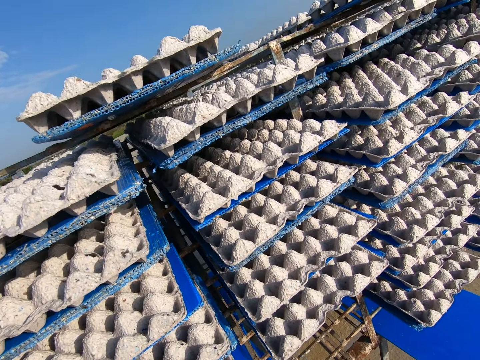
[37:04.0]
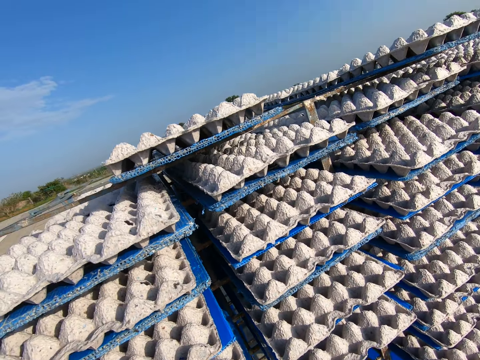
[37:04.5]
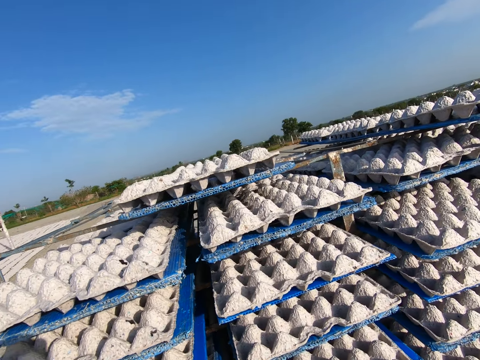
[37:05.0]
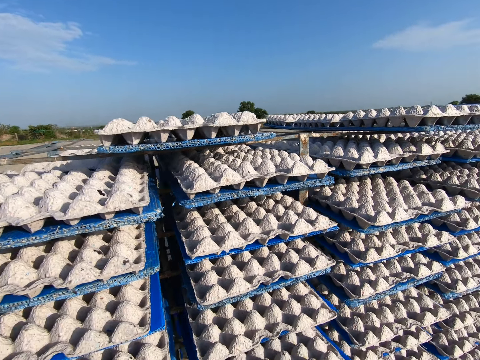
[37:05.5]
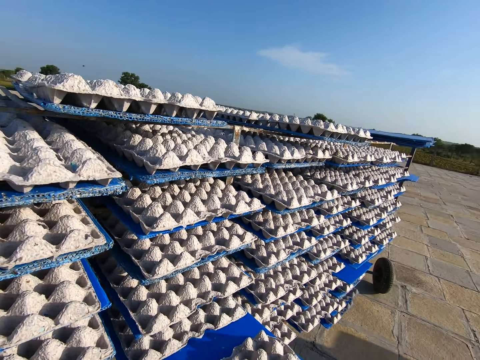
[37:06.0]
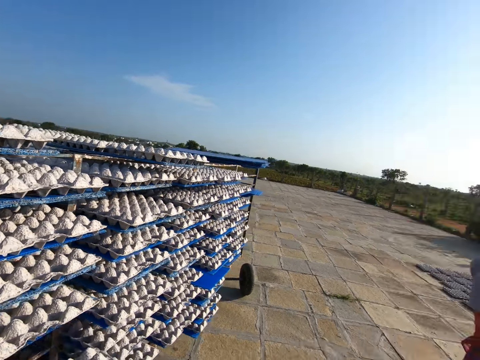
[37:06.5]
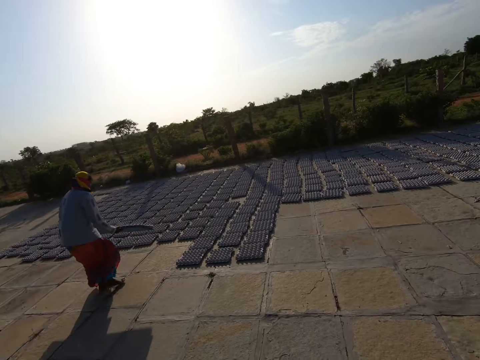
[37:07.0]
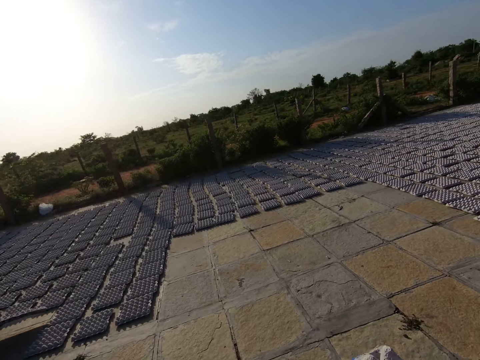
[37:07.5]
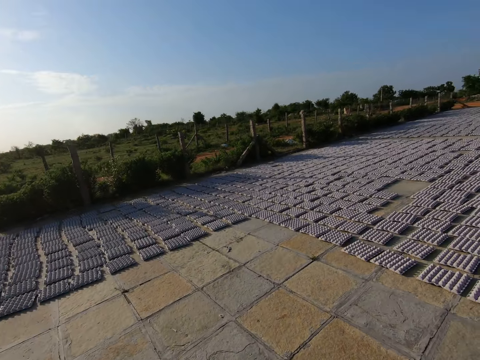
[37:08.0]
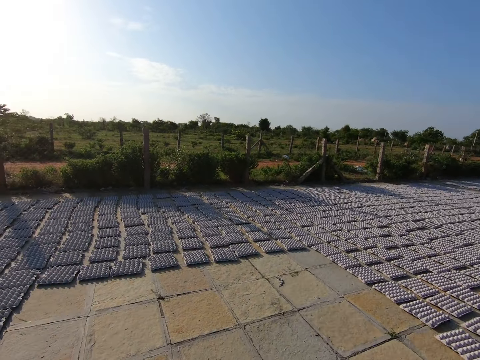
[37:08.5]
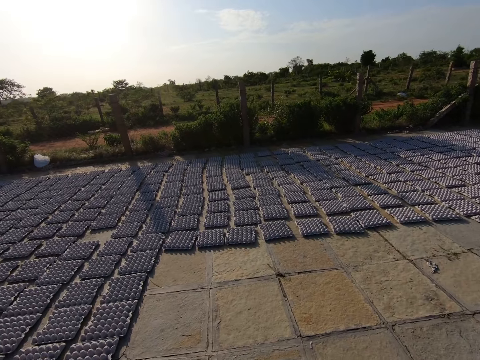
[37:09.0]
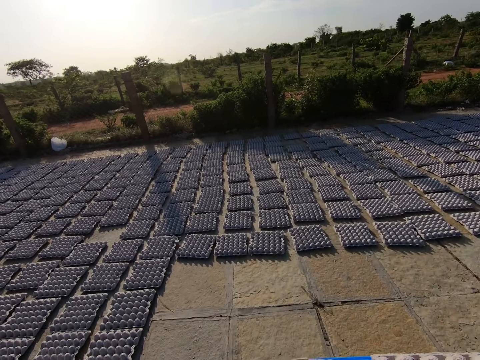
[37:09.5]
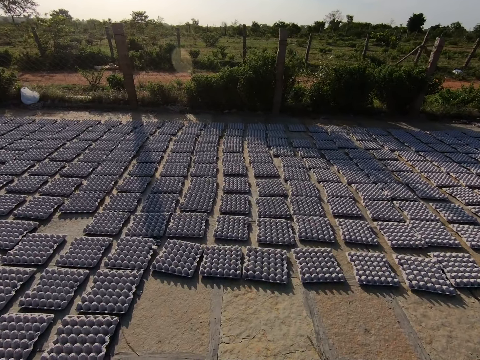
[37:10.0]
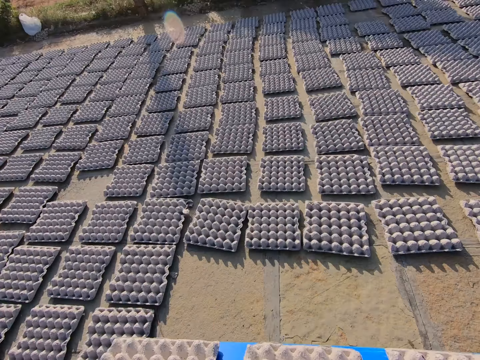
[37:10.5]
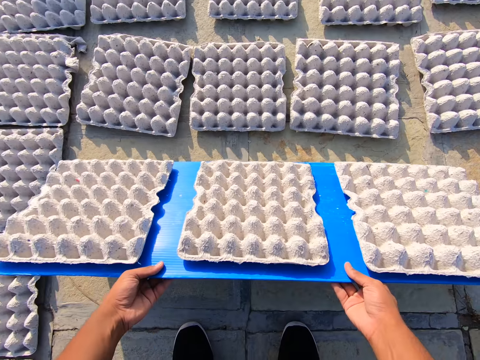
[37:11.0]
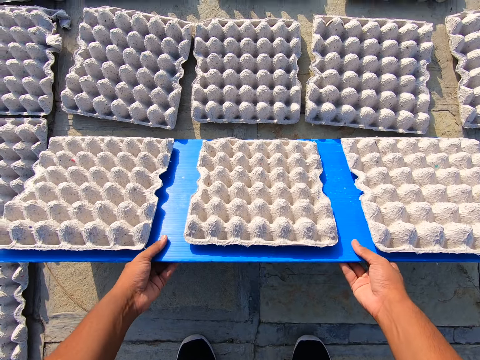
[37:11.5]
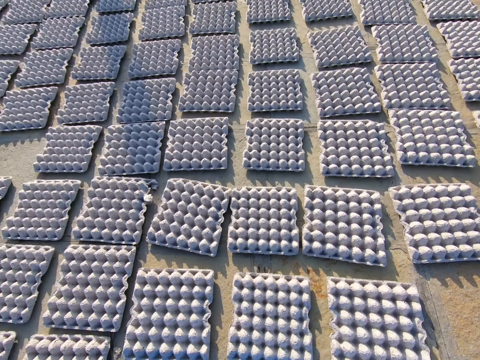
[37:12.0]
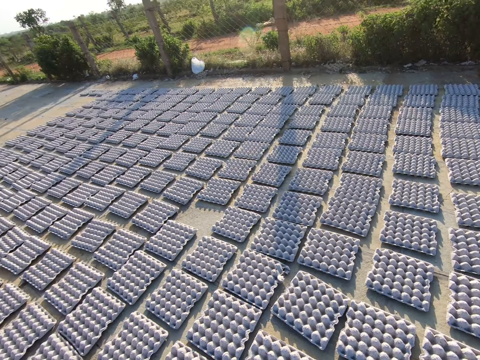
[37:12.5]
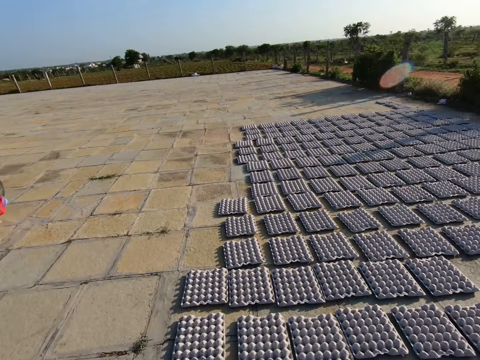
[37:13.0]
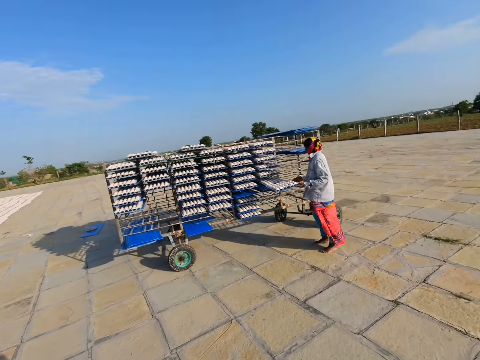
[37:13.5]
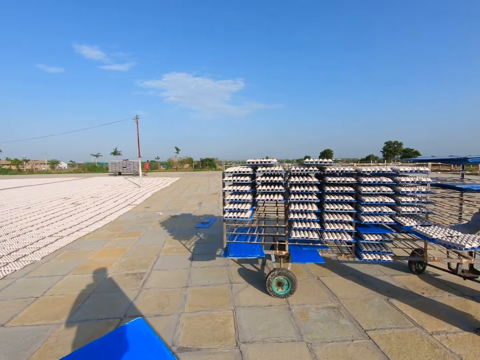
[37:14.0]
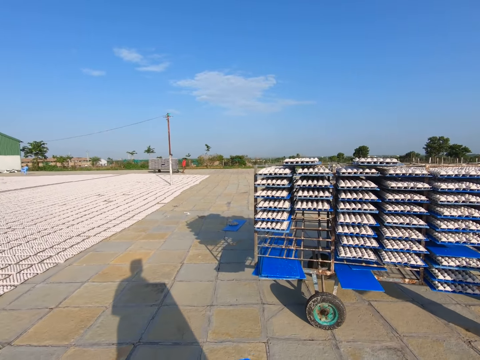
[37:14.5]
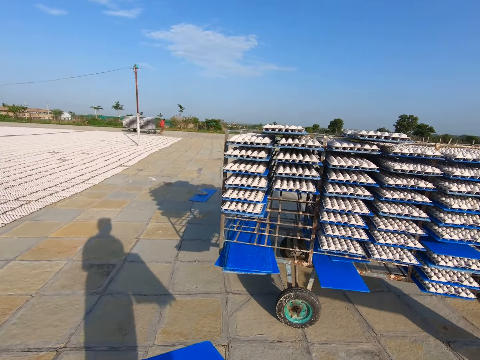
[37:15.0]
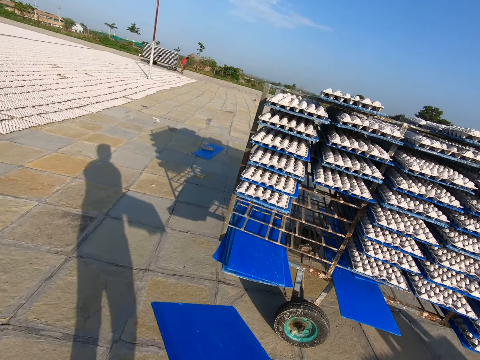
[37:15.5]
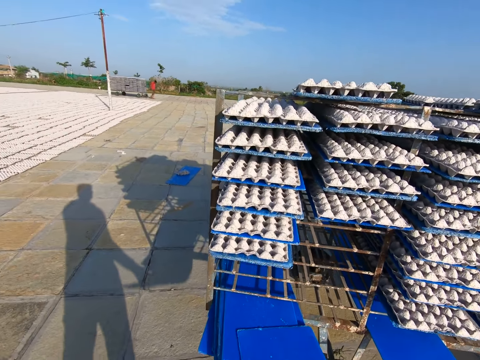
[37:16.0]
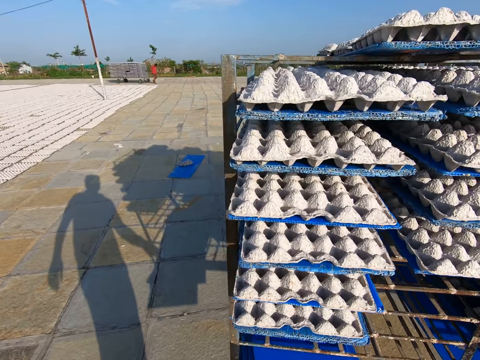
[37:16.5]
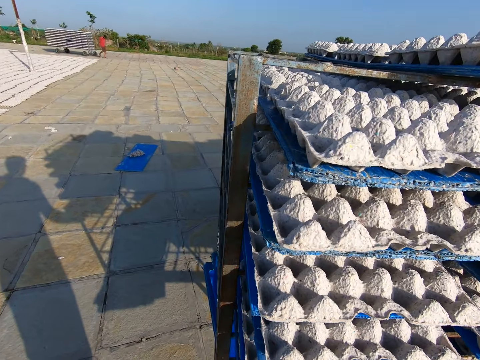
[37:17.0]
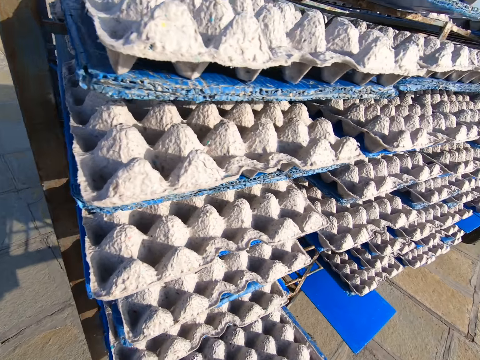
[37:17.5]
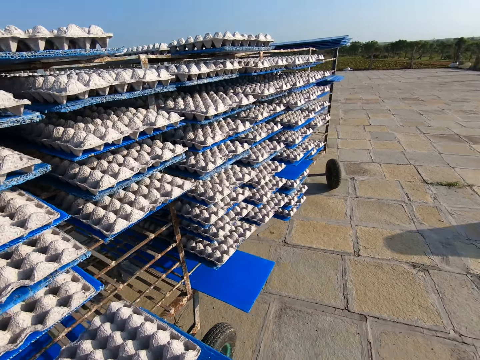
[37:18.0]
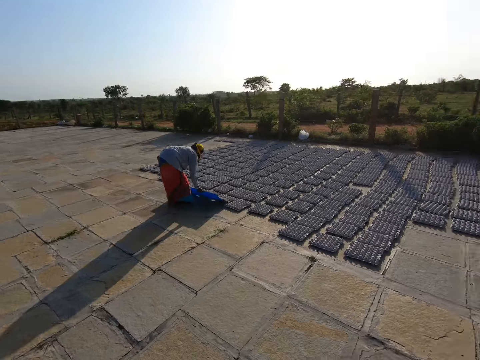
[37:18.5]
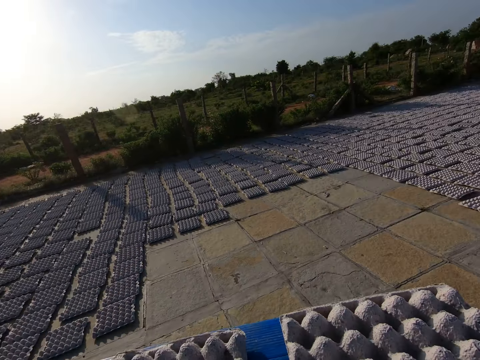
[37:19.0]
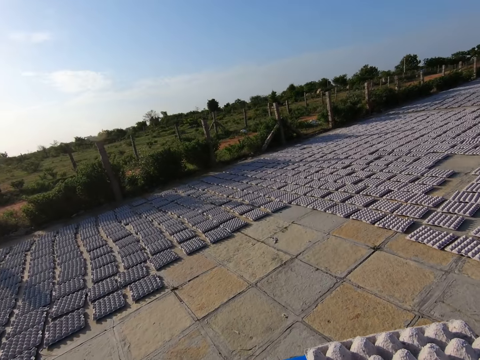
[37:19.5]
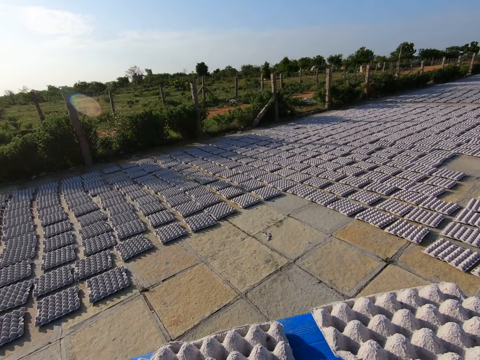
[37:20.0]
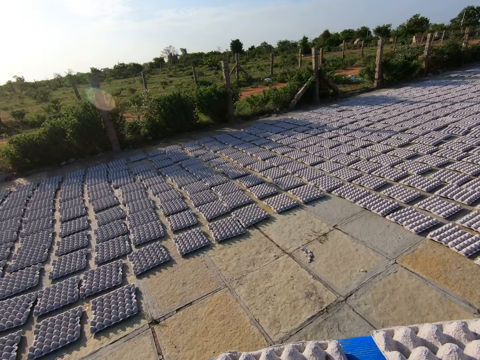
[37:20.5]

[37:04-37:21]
The camera wearer picks a tray of egg crates from the trolley with both hands. They walk away from the trolley on the pavement. They drop the egg crate on the ground with the tray or board in both hands. They pull the board. They walk on the pavement towards the trolley. The man picks a tray of egg crates from the trolley with both hands. The camera wearer drops the tray on the trolley with both hands. They pick a tray of egg crates from the trolley with both hands. They walk away from the trolley on the pavement. The man drops the tray on the trolley with his right hand.

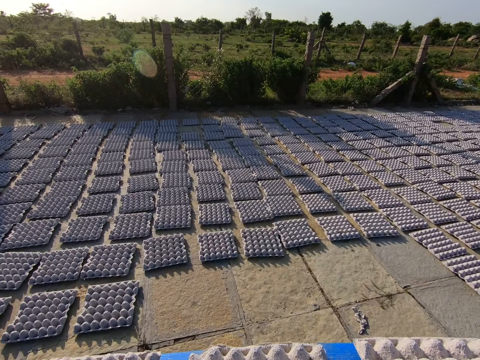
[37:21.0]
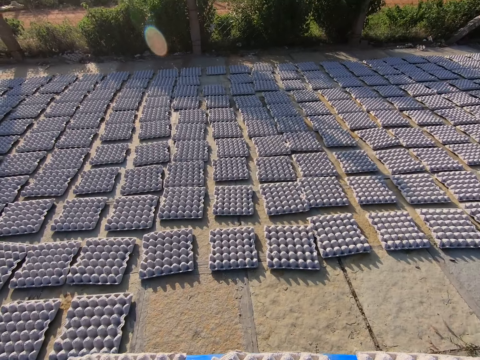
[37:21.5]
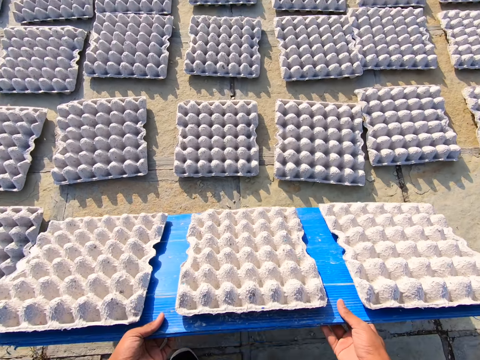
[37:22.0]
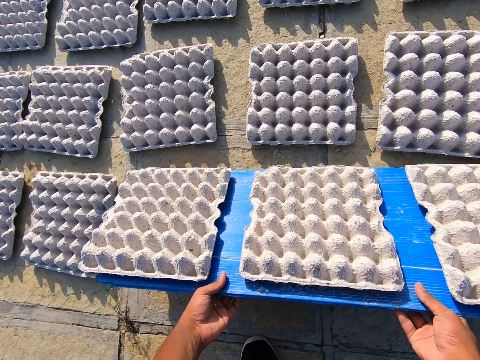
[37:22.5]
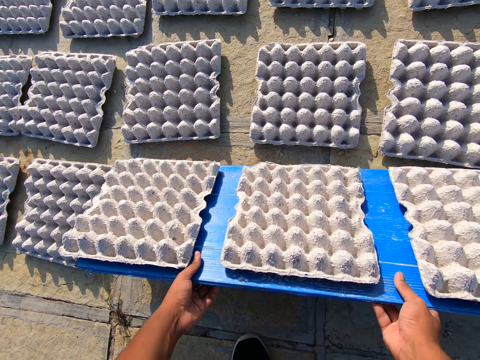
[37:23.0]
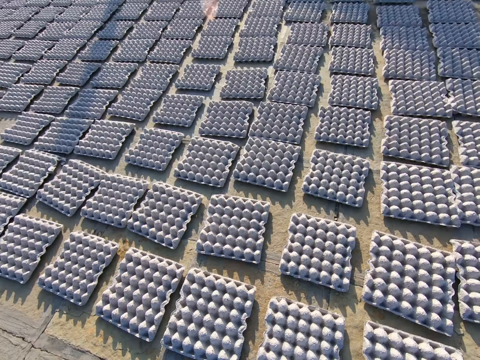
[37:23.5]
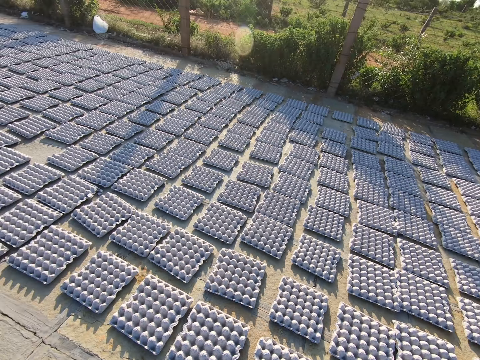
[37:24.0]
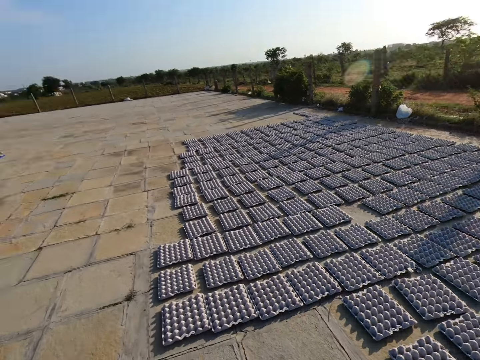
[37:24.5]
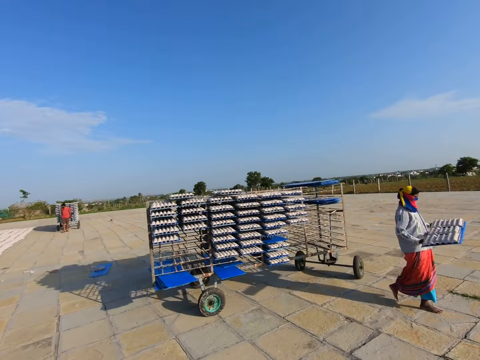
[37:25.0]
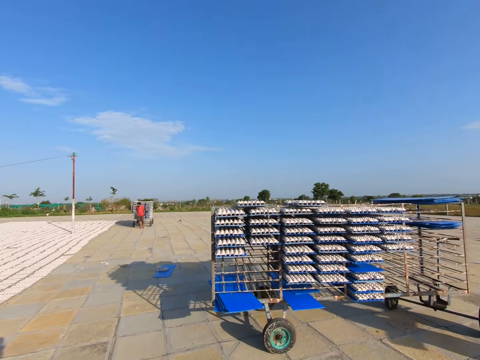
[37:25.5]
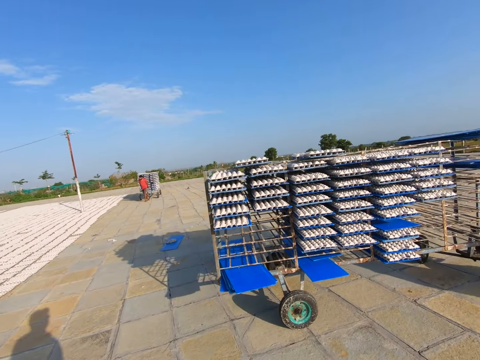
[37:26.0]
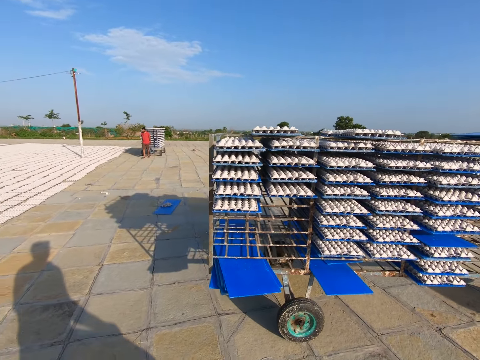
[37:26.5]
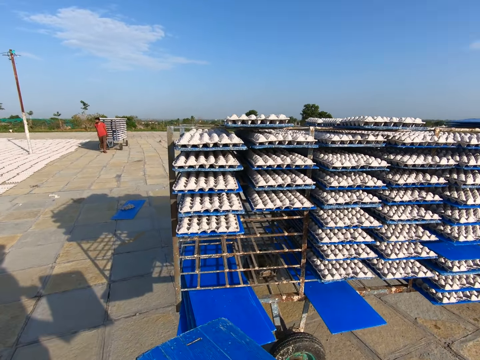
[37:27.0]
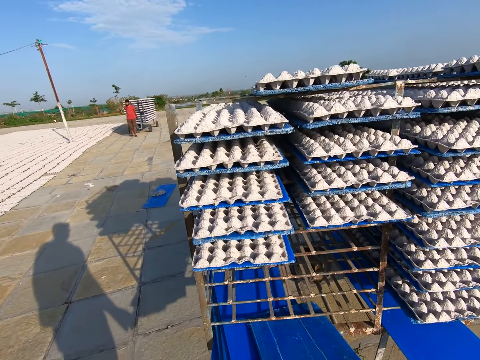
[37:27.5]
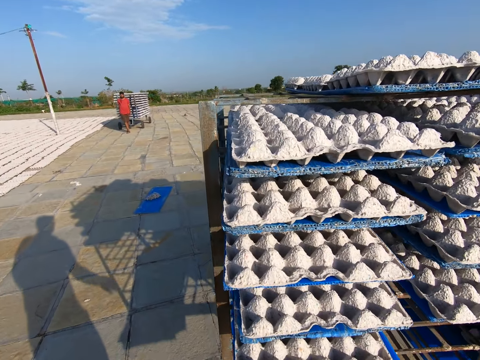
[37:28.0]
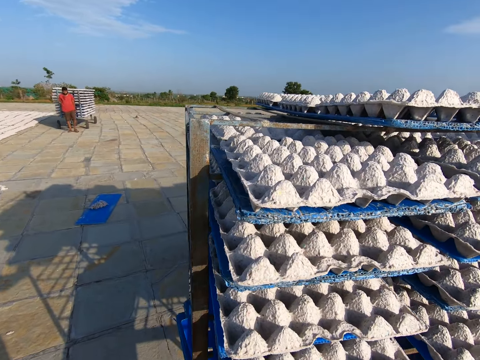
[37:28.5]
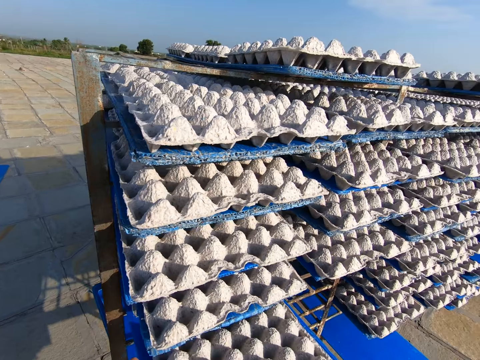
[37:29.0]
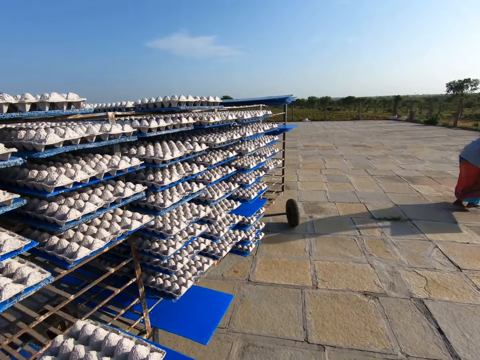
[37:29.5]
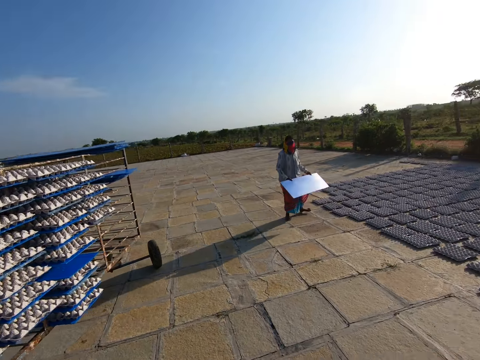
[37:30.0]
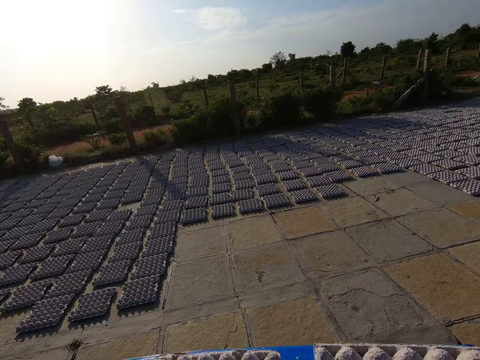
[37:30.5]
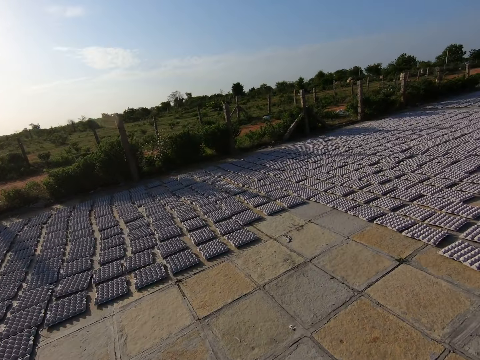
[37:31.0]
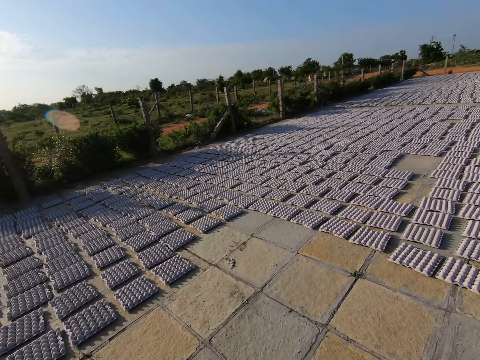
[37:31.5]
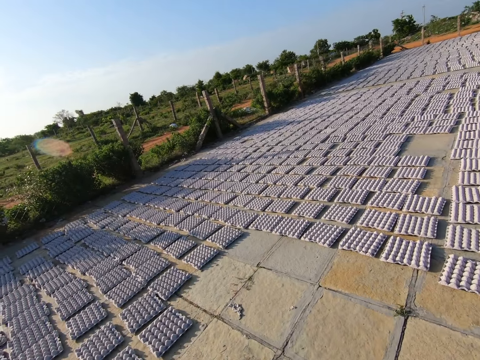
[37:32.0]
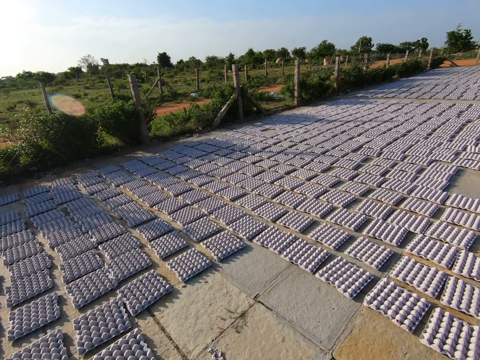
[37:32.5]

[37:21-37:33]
The camera wearer drops the egg crate on the ground with the tray or board in both hands. They pull the board. They walk on the pavement towards the trolley. They drop the tray on the trolley with both hands. They pick a tray of egg crates from the trolley with both hands. They walk away from the trolley on the pavement.
